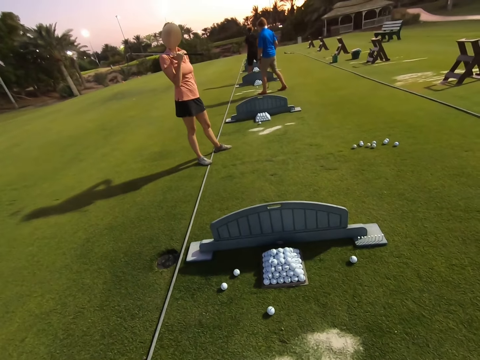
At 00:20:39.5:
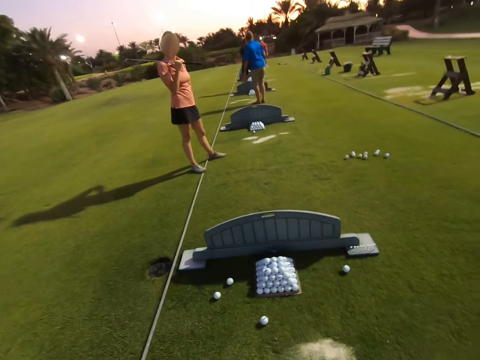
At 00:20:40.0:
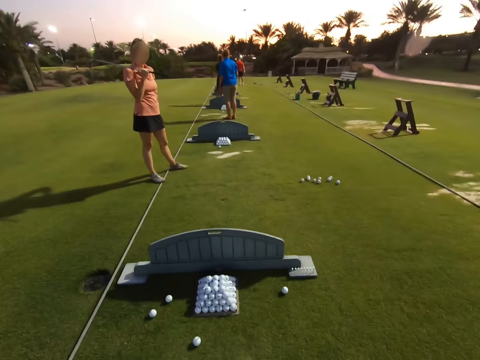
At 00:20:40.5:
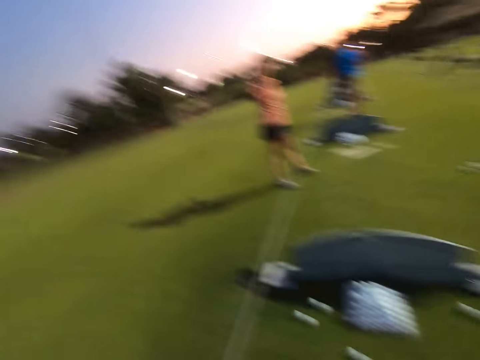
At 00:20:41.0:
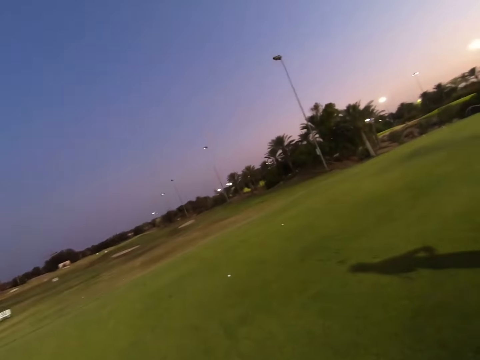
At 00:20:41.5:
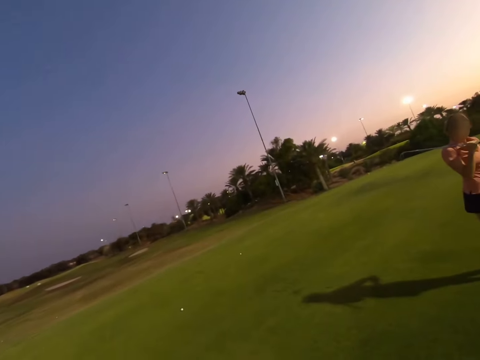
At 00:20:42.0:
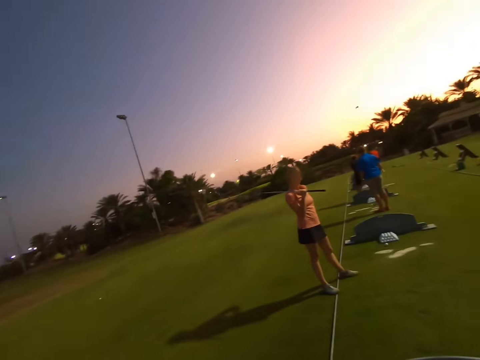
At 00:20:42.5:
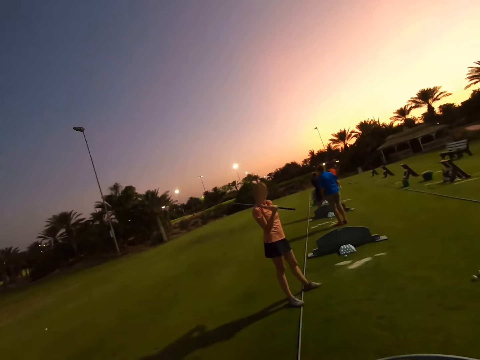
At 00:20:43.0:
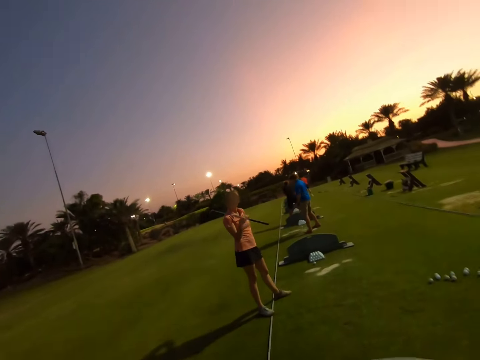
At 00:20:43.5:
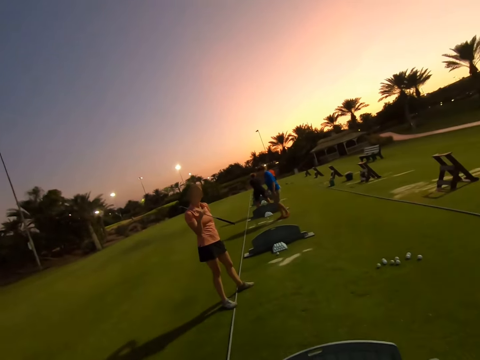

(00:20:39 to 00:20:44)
A woman rests something on her shoulders.

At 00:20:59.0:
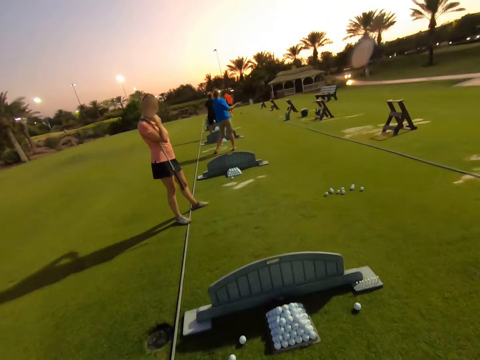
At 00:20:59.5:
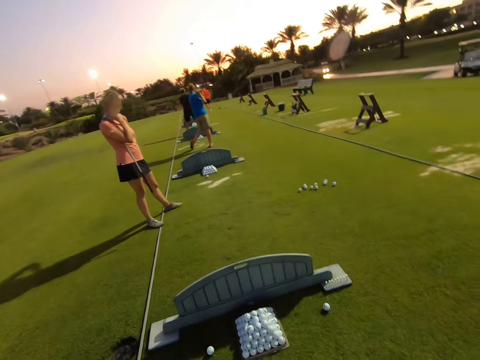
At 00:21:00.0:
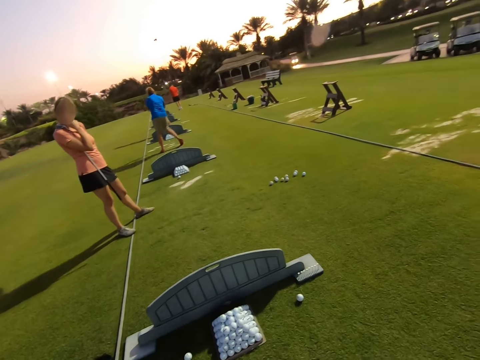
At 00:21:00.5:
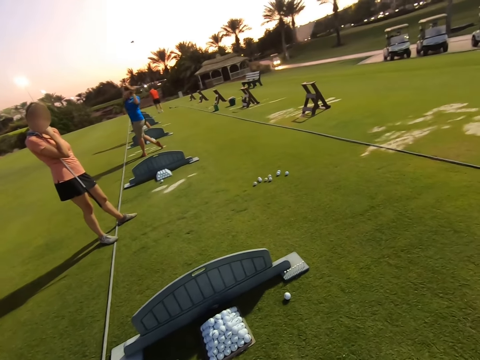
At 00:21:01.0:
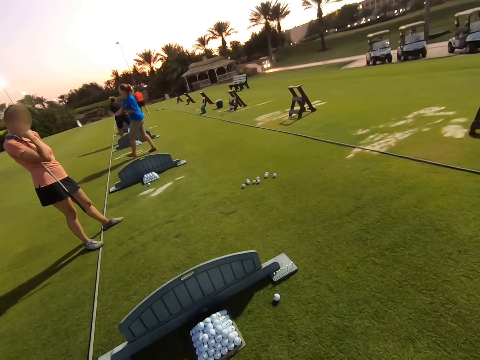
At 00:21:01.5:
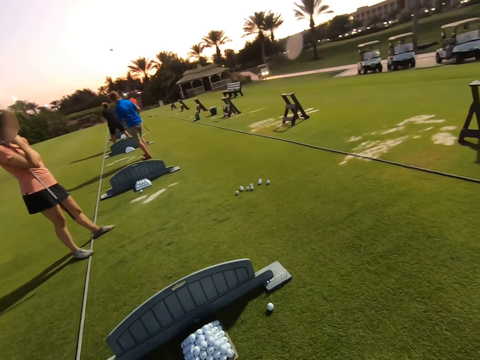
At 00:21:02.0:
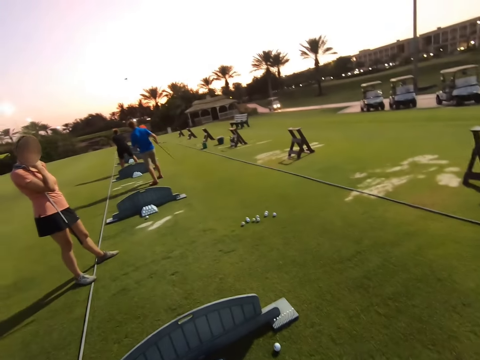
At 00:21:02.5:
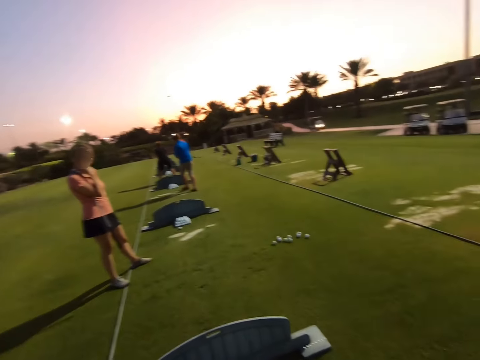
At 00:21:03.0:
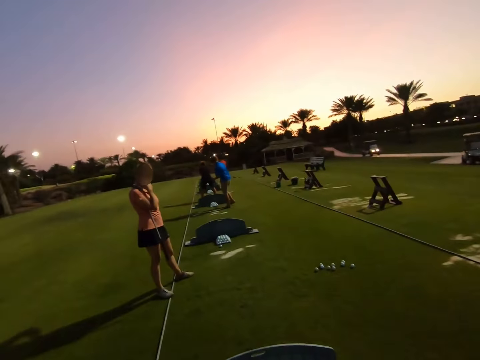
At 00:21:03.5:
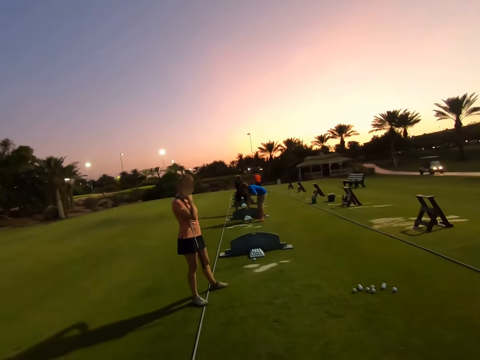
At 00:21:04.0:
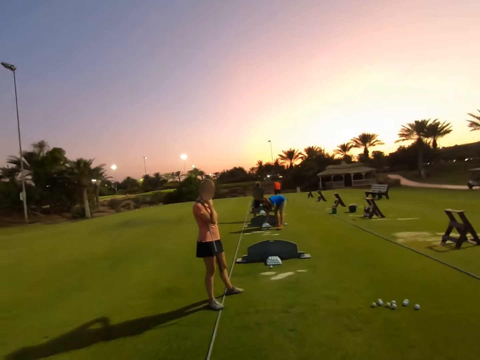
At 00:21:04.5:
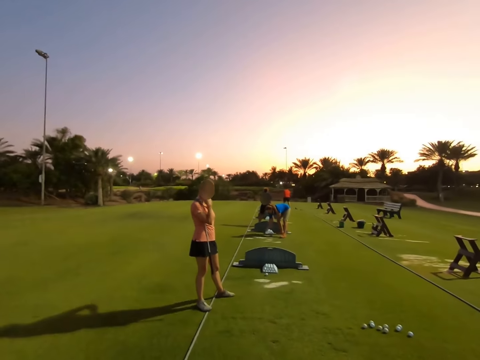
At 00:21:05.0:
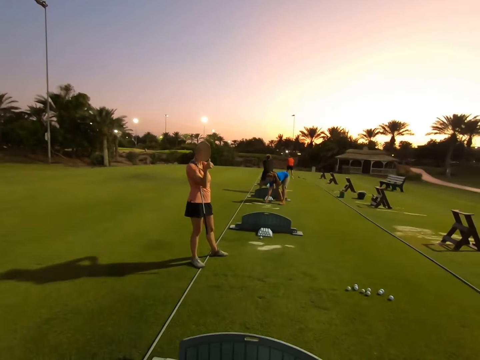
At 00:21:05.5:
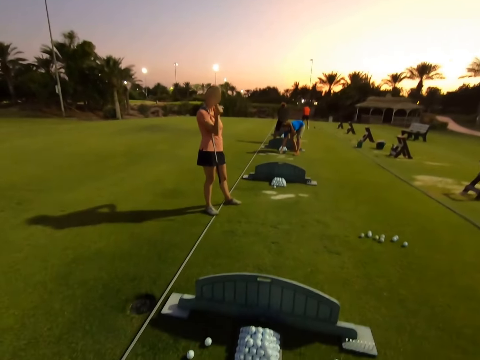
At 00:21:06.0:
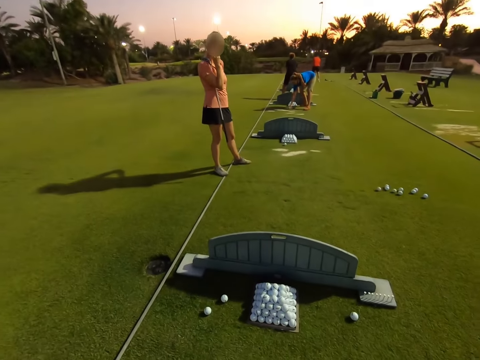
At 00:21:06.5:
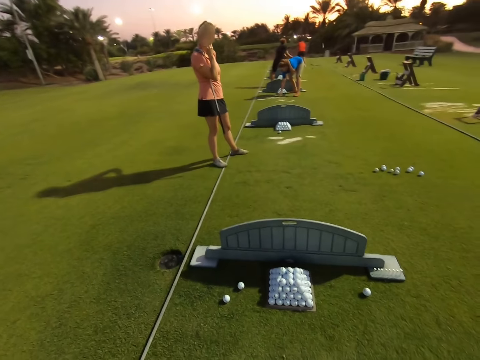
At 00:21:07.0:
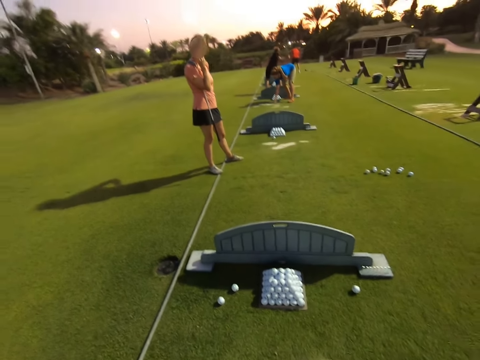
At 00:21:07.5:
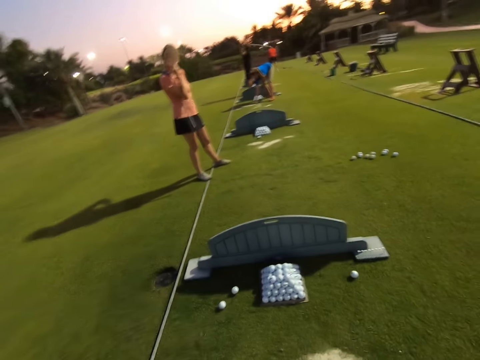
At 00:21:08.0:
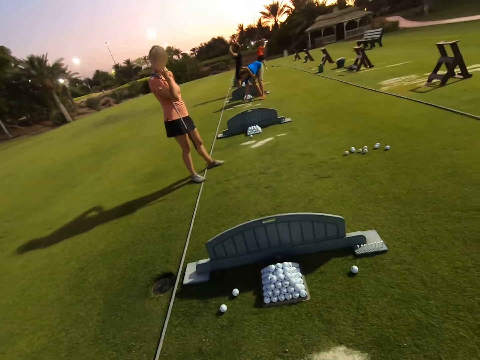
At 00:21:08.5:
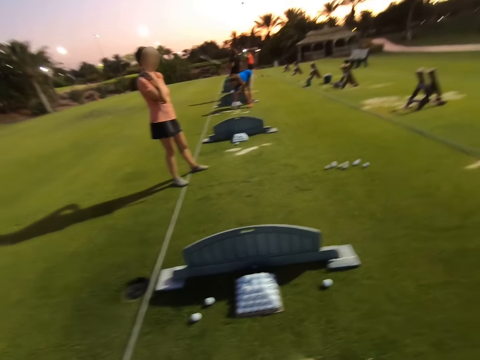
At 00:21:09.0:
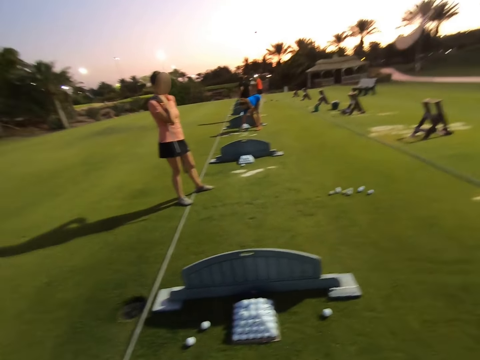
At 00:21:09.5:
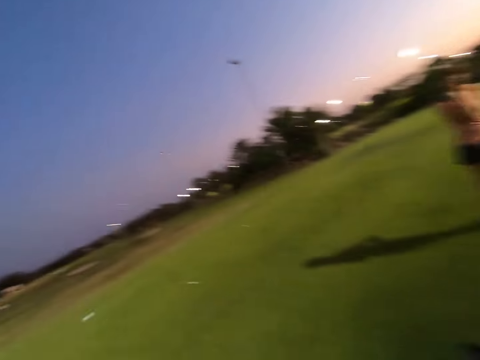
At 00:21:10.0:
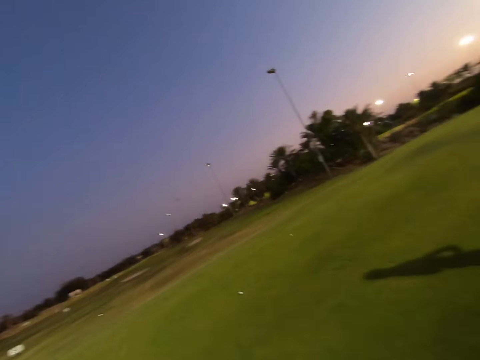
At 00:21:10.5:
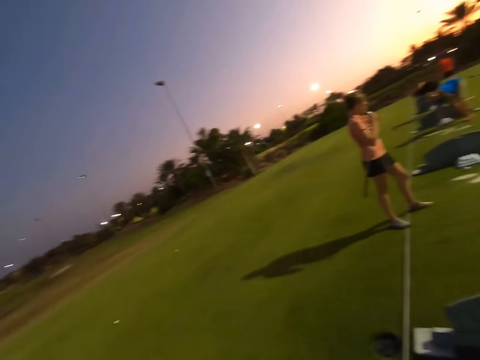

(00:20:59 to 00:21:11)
A woman hits the ball.

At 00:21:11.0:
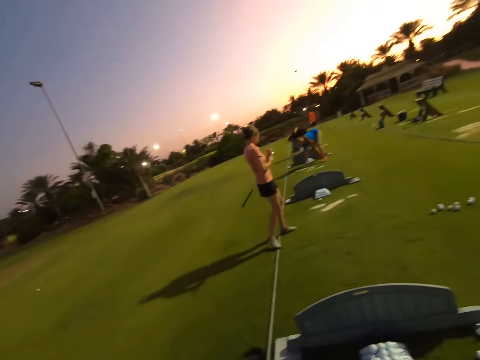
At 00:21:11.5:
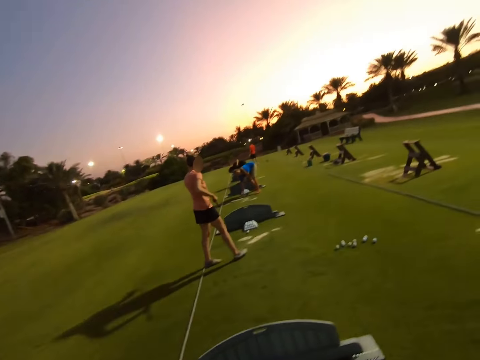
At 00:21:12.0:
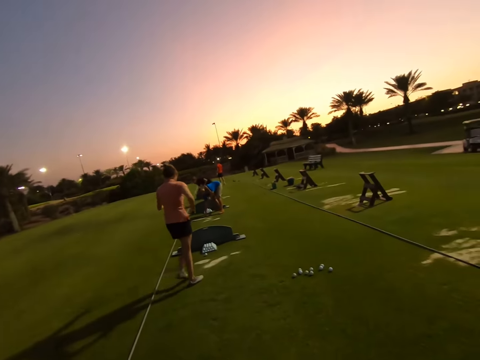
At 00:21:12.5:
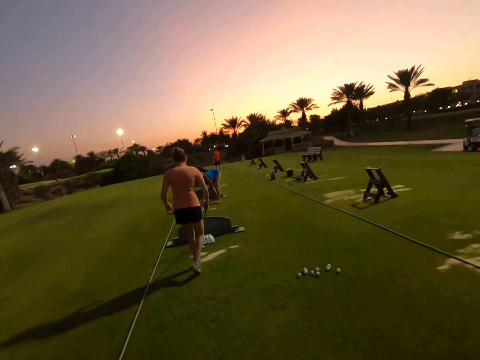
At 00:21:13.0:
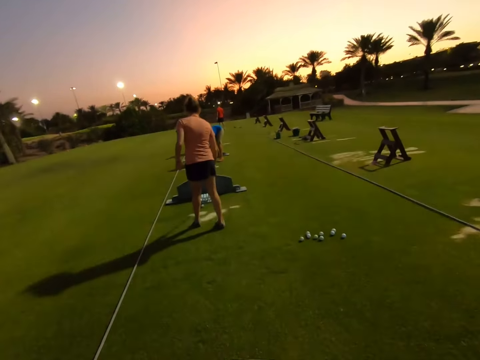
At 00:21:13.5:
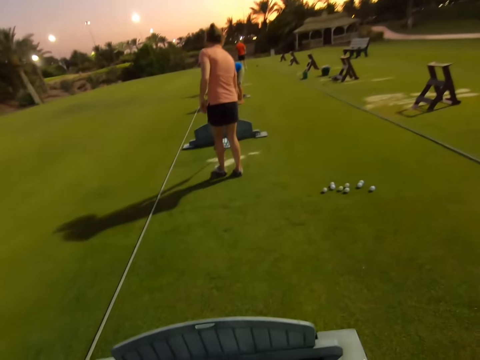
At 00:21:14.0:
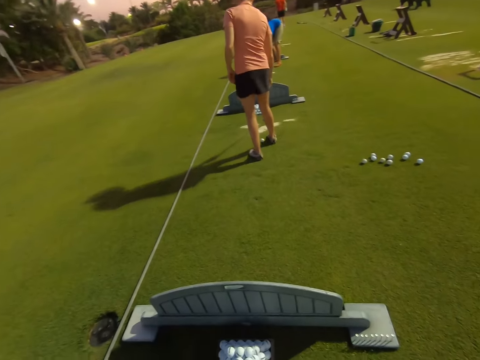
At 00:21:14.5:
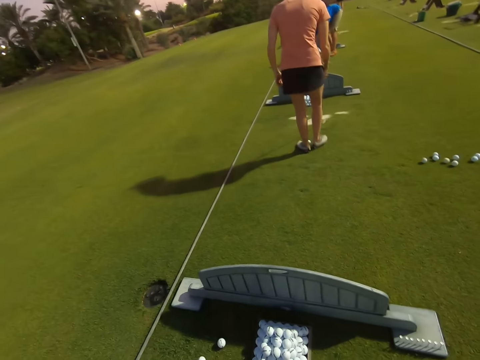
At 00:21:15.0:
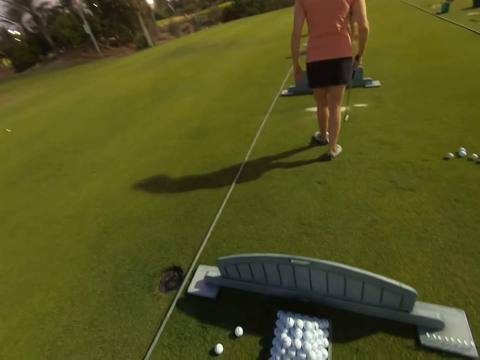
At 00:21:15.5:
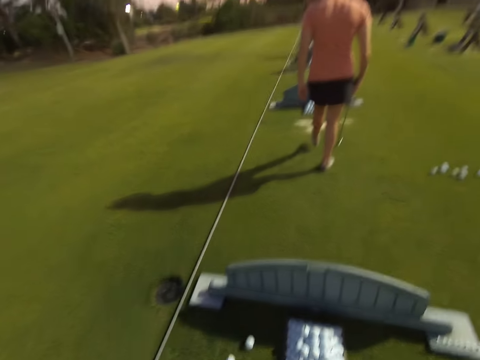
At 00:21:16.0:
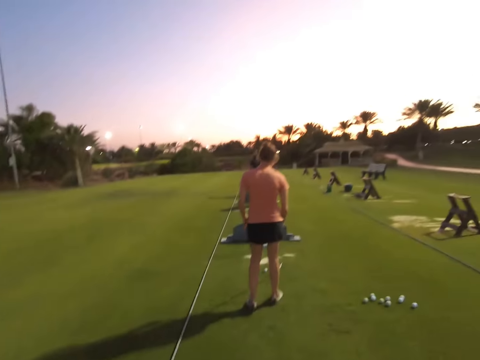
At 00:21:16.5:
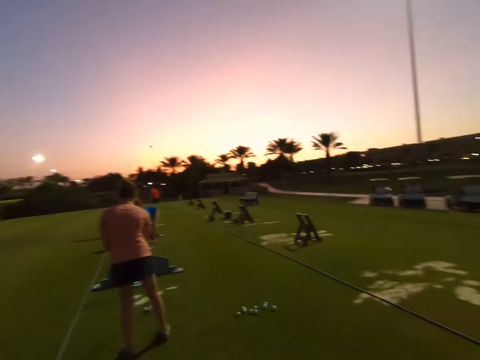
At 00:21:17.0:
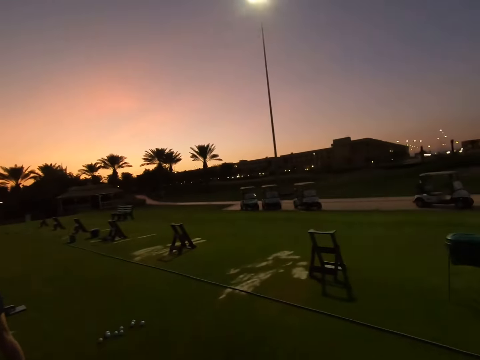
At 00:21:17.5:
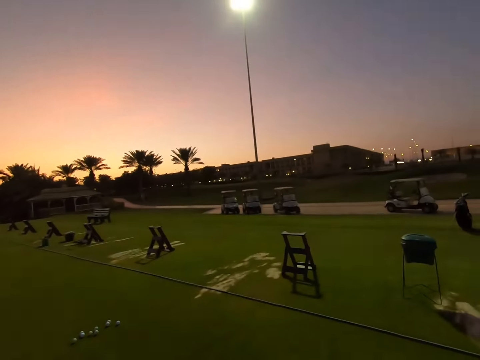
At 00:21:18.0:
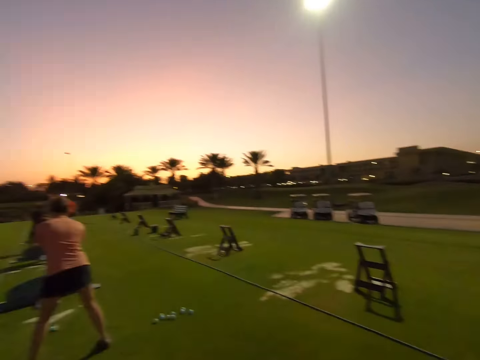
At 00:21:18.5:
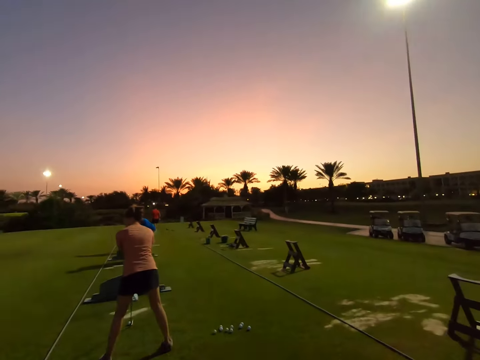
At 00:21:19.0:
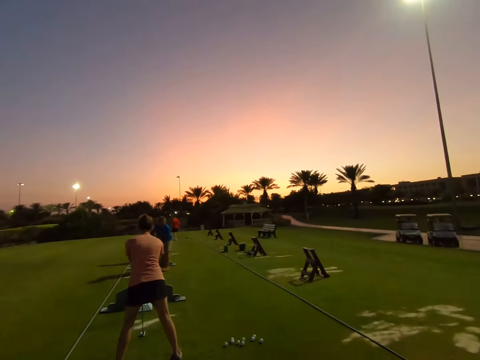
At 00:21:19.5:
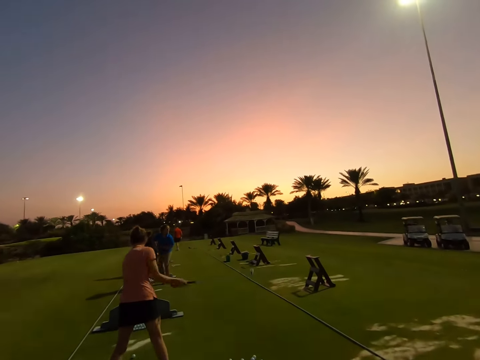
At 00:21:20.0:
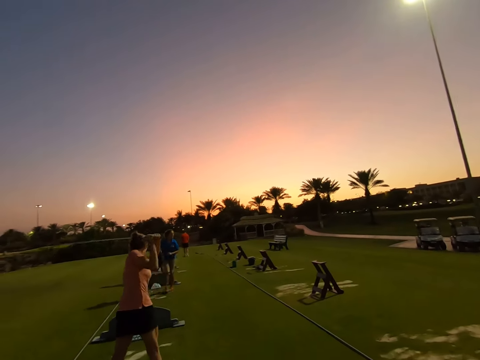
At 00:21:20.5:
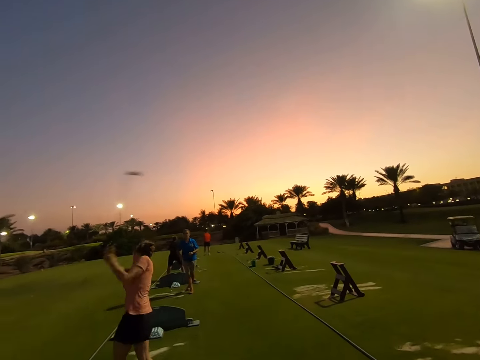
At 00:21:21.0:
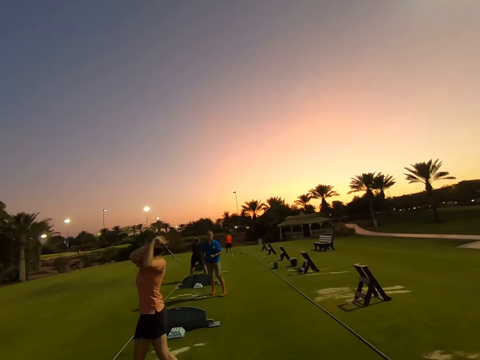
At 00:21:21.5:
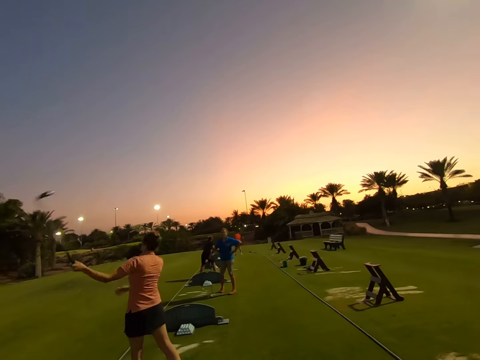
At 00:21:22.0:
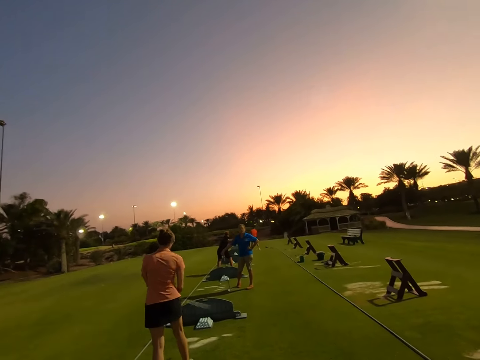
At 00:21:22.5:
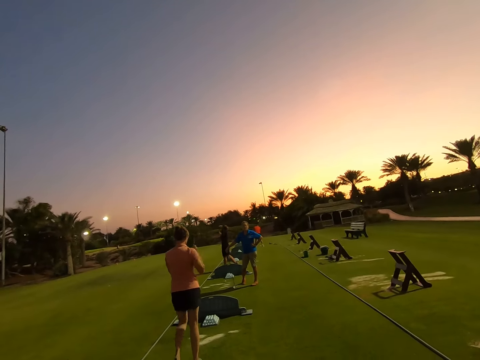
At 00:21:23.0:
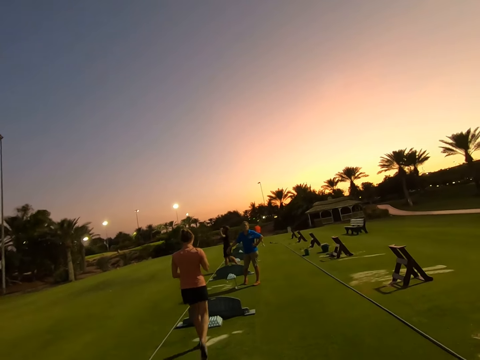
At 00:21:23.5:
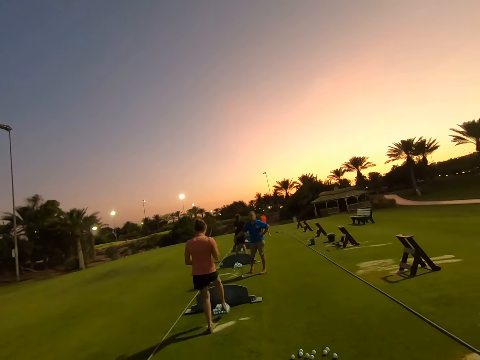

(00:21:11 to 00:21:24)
A woman drags the ball with the stick. The woman slightly kicks the ball with her left leg. The woman hits the ball. The camera wearer stares around the field.
